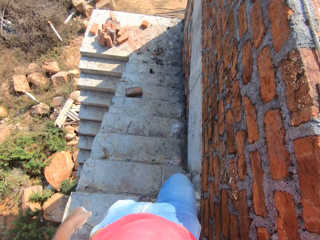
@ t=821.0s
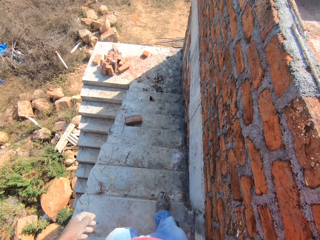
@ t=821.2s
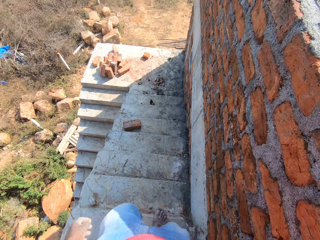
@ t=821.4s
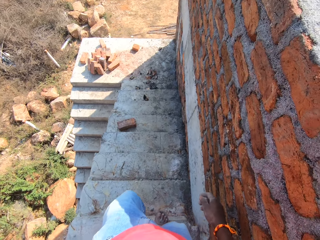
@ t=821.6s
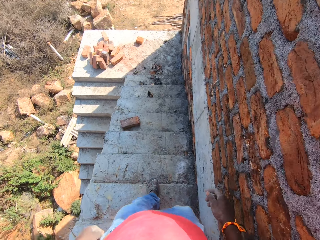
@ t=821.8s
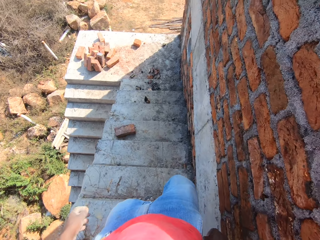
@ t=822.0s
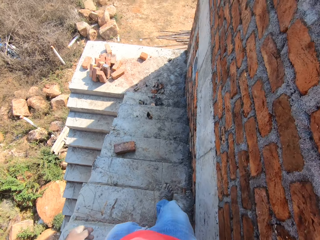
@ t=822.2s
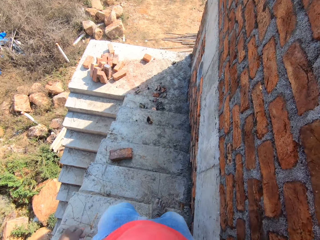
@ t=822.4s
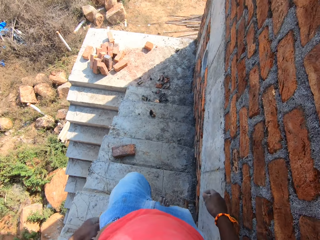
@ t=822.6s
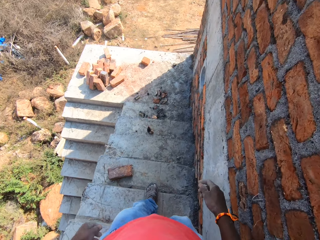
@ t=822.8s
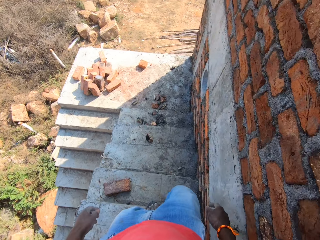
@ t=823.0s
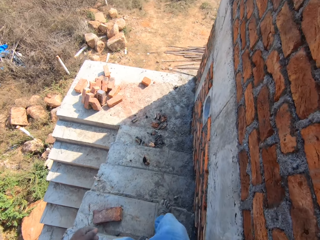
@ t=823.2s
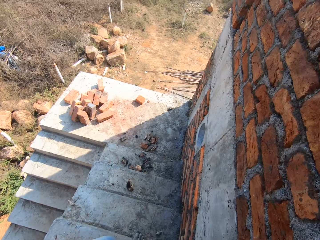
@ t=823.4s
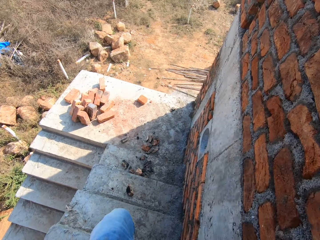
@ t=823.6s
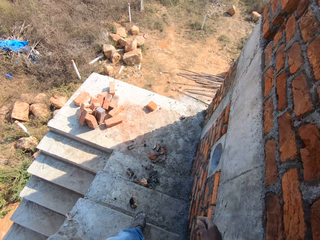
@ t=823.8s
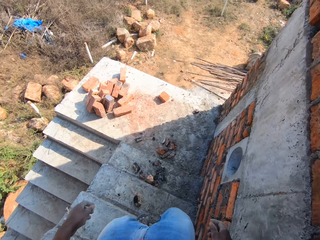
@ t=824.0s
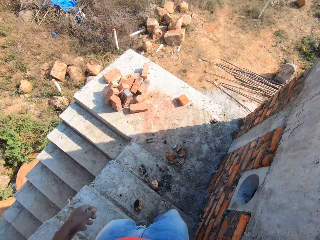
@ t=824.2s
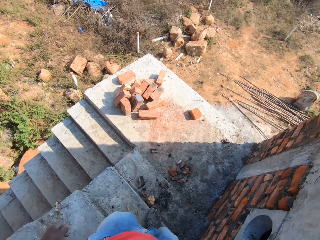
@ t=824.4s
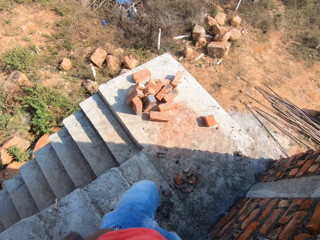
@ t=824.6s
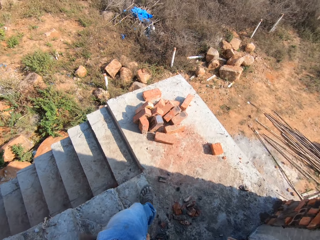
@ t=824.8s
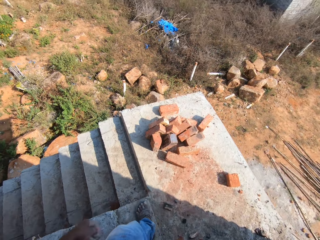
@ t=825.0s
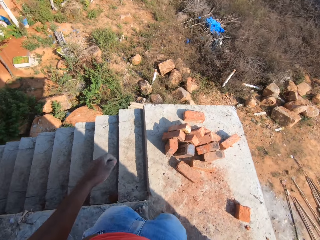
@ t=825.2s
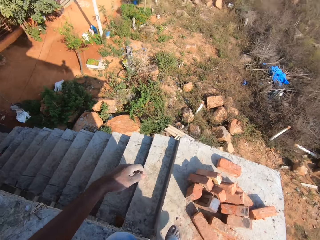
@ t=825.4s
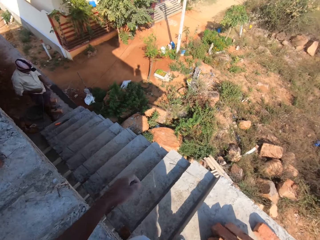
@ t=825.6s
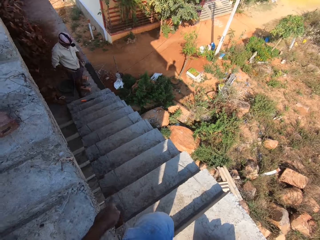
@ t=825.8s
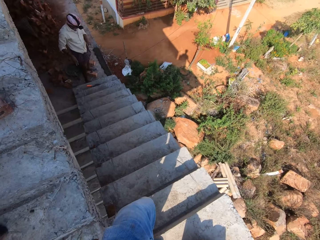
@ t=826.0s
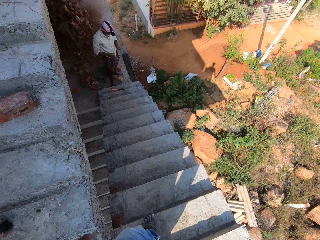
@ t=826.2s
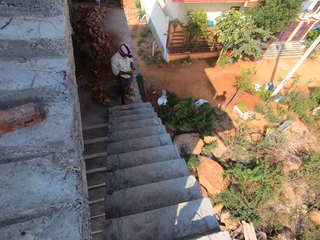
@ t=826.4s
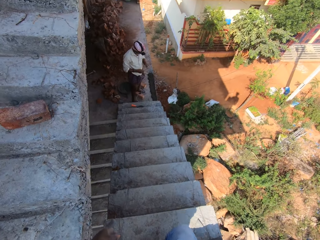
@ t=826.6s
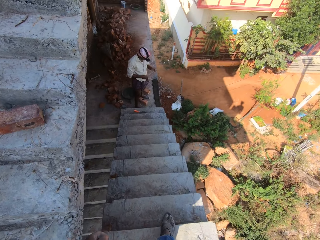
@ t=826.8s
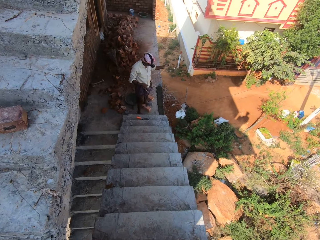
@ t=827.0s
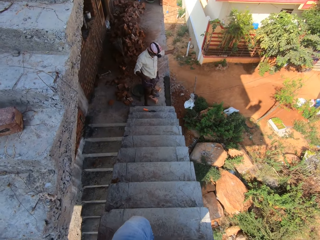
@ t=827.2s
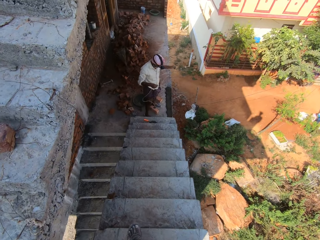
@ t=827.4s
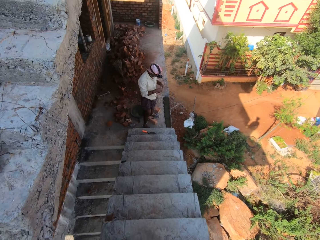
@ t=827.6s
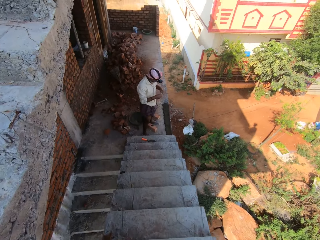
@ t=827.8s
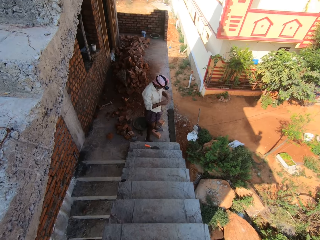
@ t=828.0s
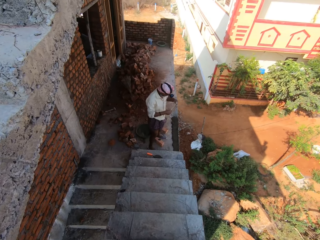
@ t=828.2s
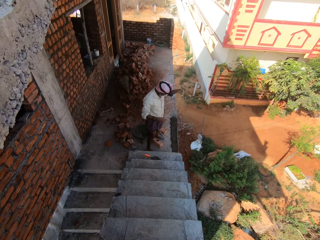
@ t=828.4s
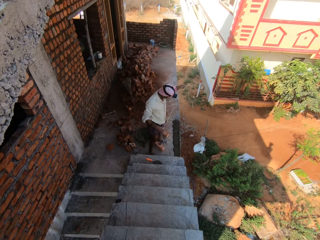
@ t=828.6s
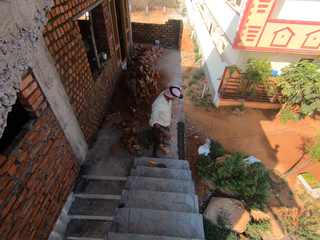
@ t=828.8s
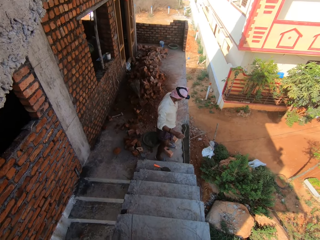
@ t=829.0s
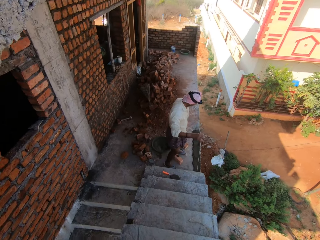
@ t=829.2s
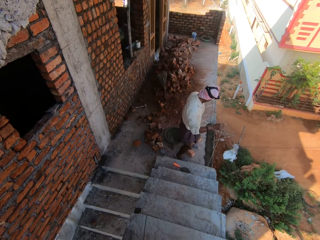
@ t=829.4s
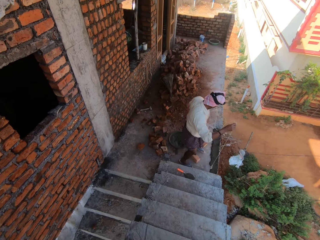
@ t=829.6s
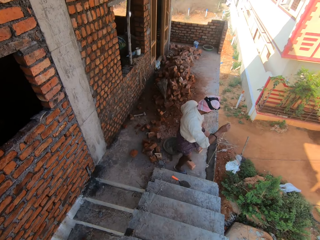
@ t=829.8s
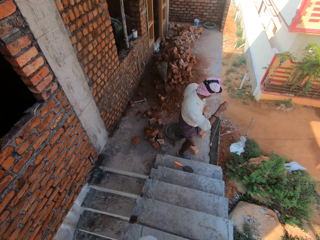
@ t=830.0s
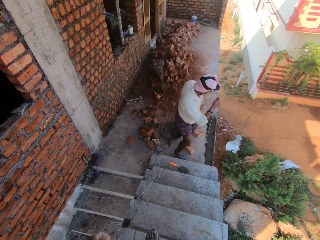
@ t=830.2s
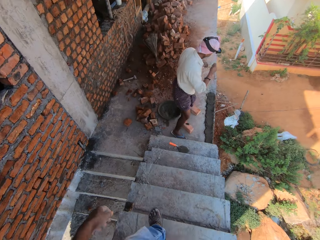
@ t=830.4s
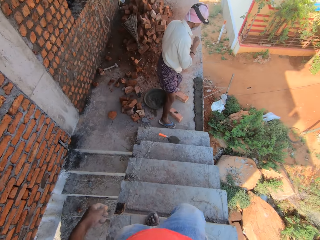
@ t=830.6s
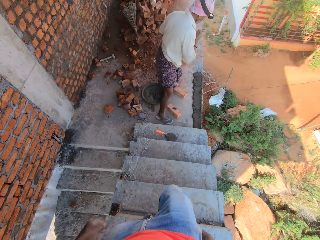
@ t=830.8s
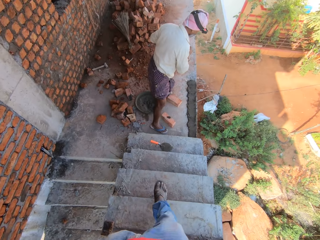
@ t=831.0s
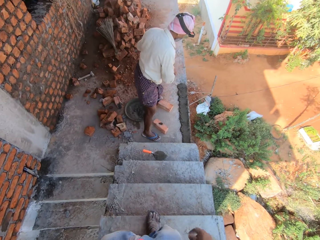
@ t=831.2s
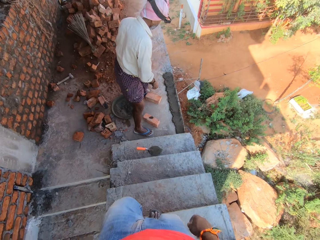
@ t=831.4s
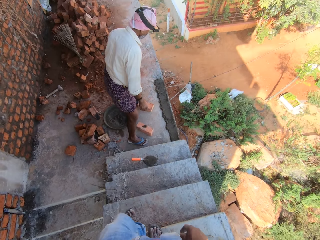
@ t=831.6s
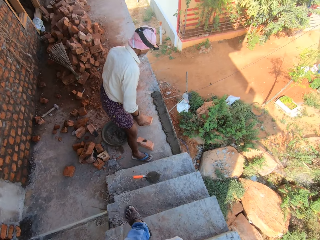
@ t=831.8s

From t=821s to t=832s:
The camera wearer climbs down the stairs. A man pulls the rope with both hands. The man holds the string. The camera wearer descends the stairs.

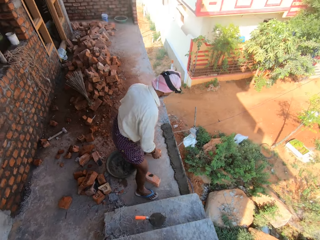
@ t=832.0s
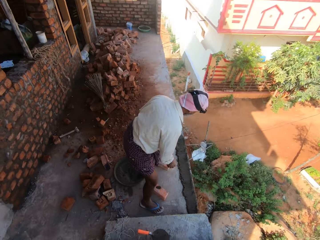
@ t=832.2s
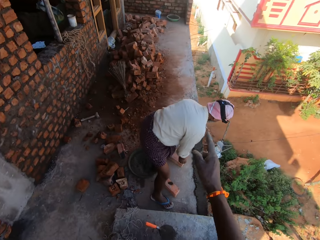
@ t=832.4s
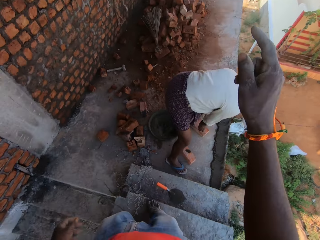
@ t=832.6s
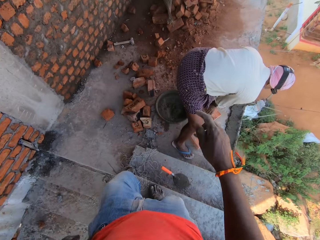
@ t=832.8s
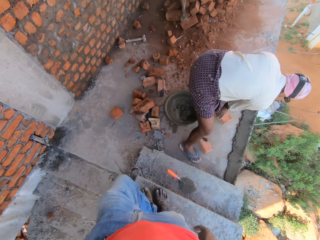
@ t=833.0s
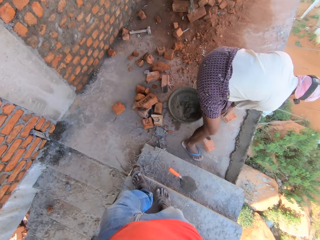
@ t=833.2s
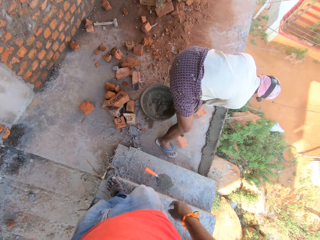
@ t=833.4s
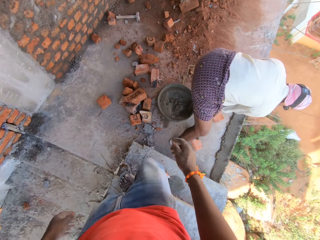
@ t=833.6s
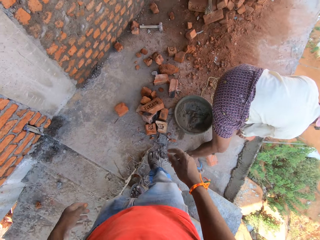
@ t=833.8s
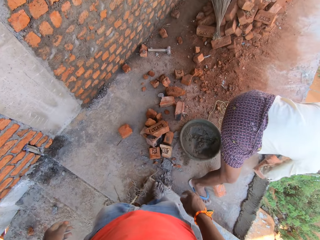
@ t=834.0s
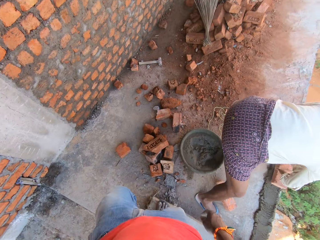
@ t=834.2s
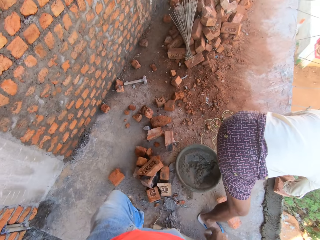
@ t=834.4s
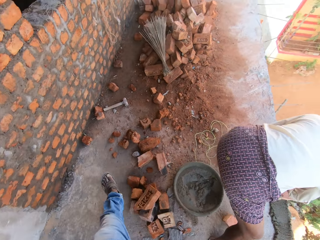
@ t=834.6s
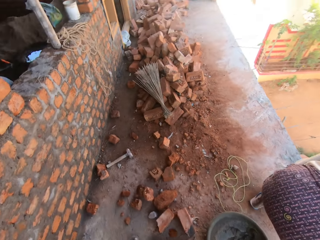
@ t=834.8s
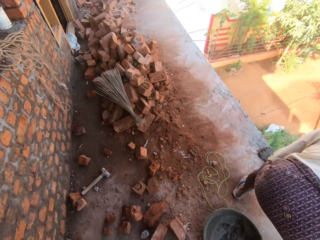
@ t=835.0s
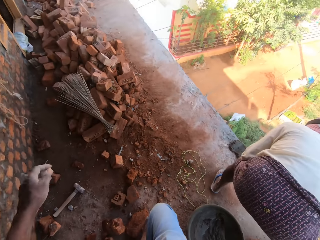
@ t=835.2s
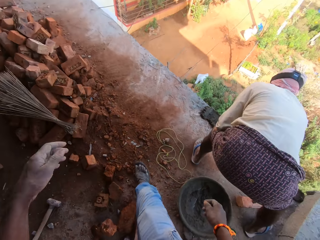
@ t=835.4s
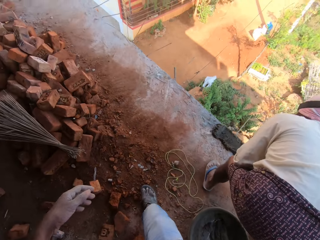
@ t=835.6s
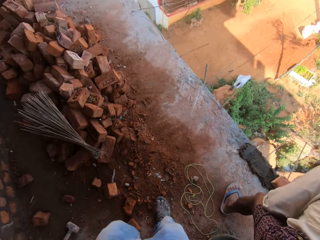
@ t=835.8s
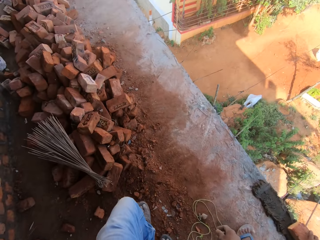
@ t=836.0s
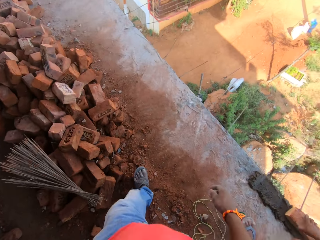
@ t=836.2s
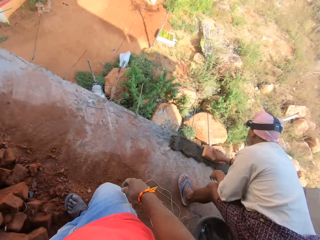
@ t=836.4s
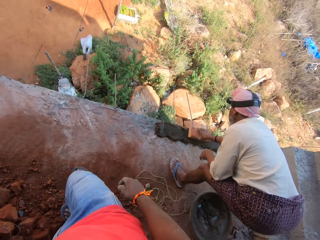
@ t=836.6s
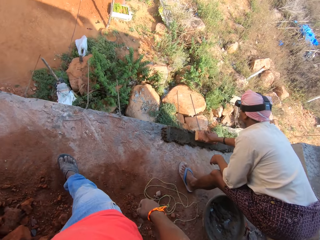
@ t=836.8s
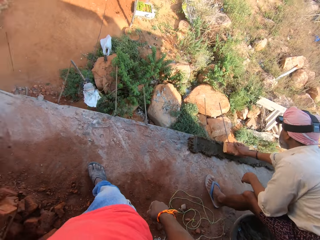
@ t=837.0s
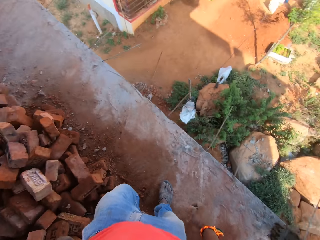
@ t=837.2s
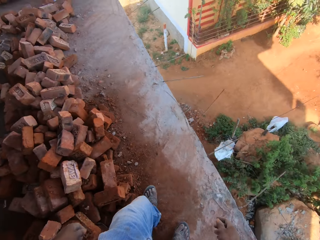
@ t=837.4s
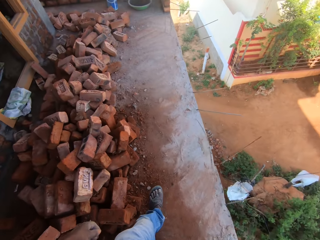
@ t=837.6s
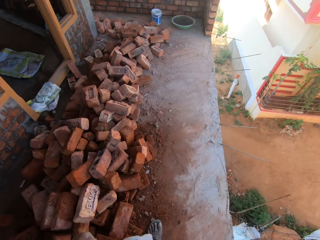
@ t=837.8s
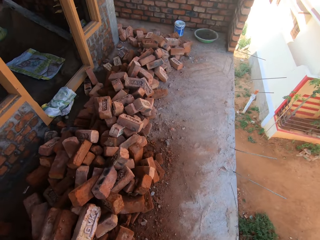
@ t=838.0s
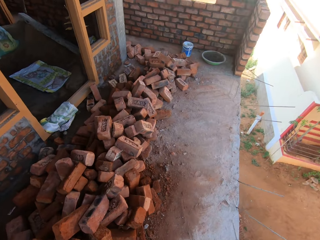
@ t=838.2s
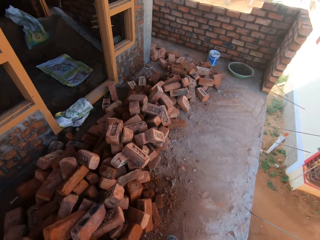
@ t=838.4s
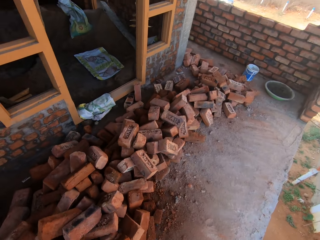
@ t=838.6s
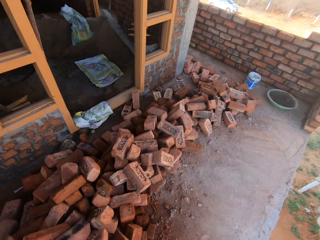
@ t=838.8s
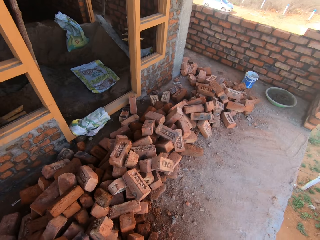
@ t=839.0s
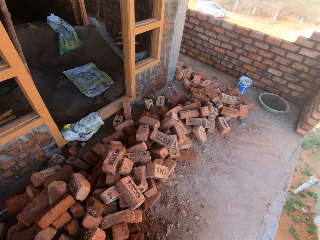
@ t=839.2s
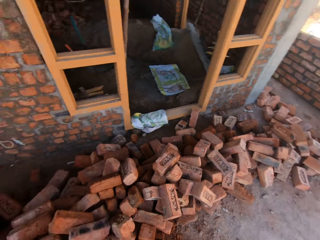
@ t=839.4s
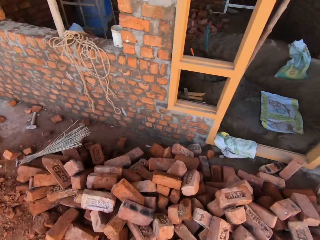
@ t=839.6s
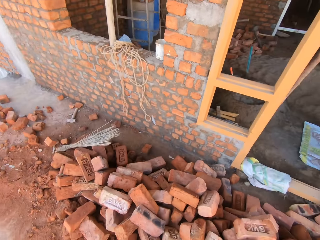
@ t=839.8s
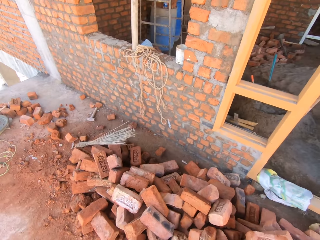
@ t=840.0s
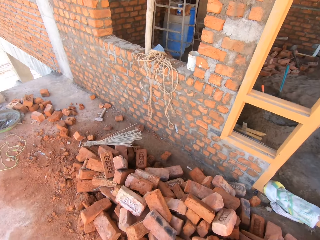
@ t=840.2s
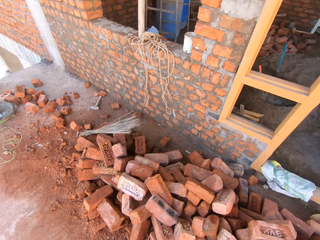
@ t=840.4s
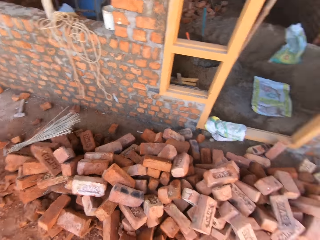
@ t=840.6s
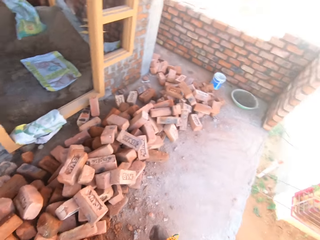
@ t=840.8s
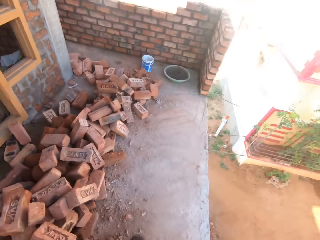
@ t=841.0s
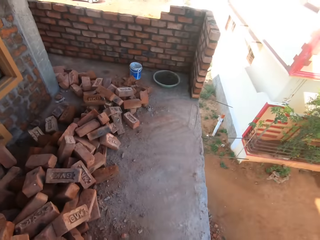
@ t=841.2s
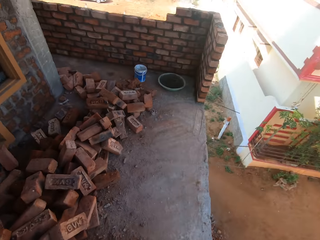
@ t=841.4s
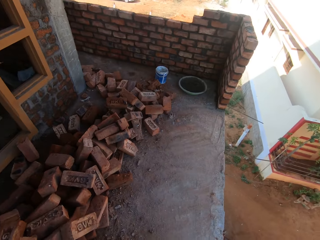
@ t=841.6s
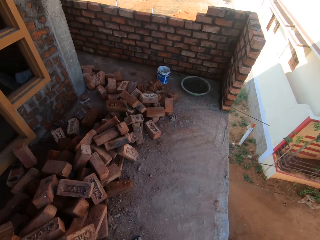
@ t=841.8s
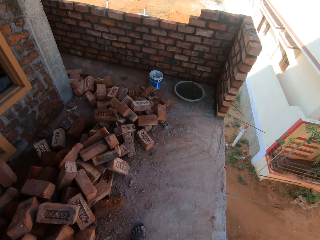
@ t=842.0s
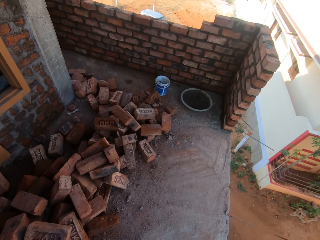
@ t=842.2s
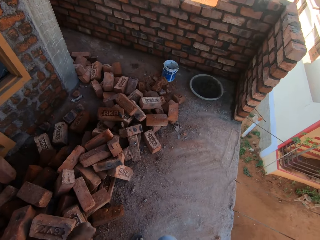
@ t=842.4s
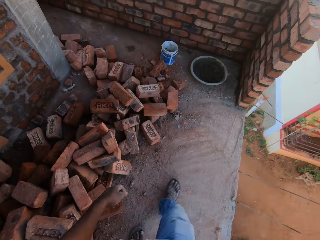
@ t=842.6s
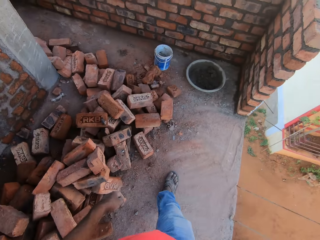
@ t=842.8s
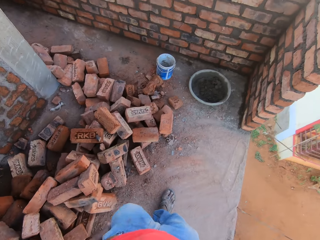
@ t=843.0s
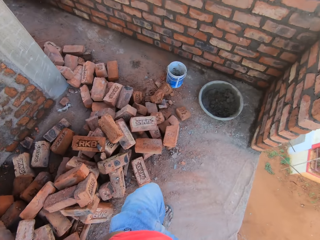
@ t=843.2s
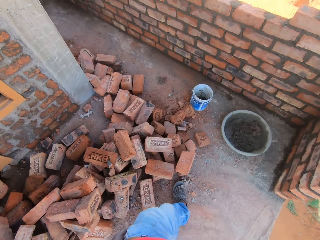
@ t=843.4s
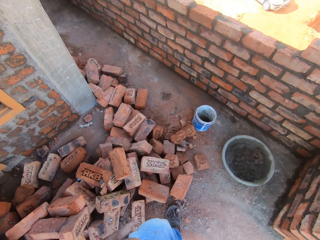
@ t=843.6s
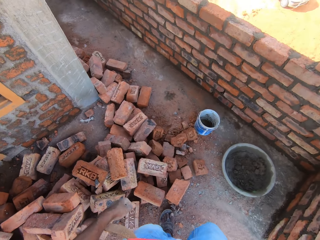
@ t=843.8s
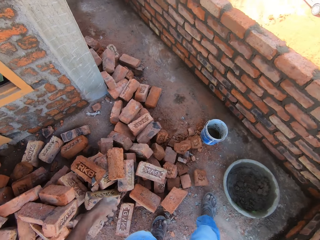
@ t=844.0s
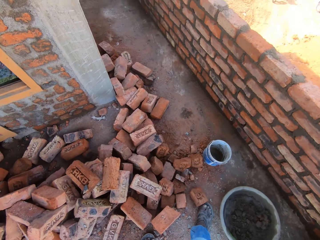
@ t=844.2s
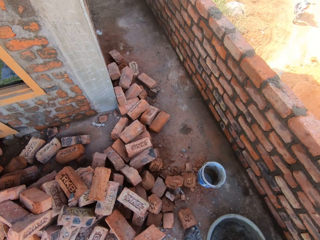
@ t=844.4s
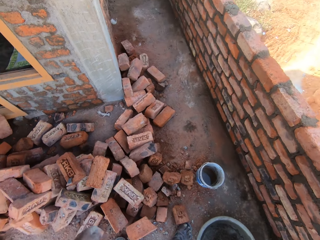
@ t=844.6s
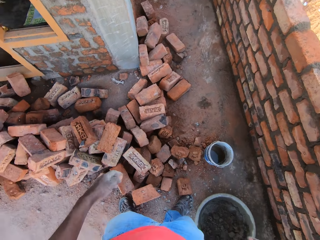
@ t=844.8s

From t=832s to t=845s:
A man picks up a brick from the ground with the right hand. The camera wearer descends the stairs, walks around and looks around. The man places the brick on the mortar. The camera wearer looks around, walks around, looks around and walks around.
